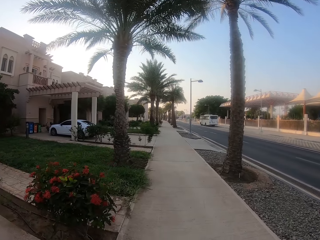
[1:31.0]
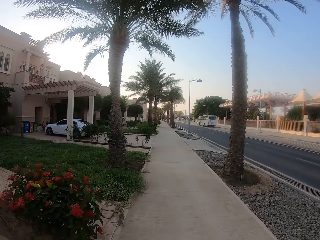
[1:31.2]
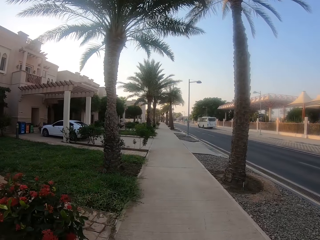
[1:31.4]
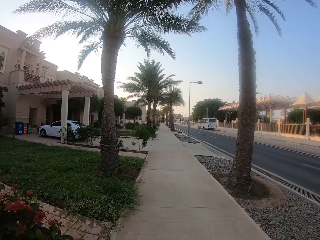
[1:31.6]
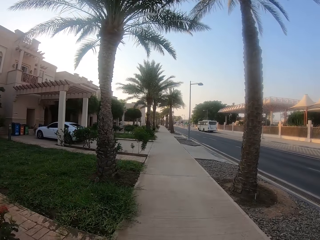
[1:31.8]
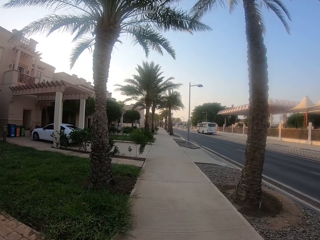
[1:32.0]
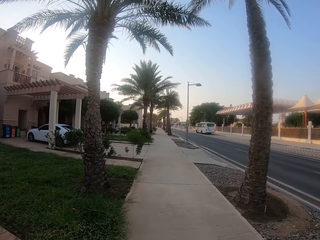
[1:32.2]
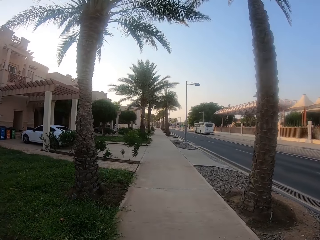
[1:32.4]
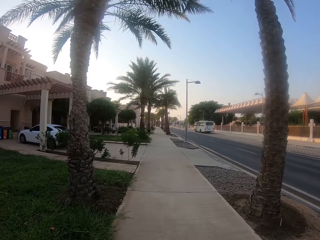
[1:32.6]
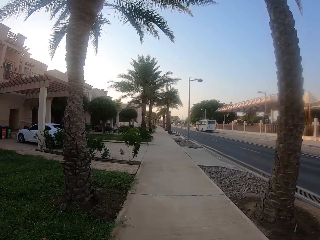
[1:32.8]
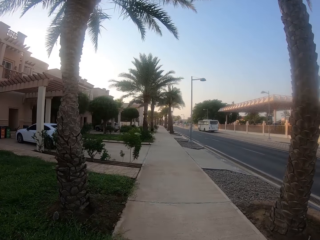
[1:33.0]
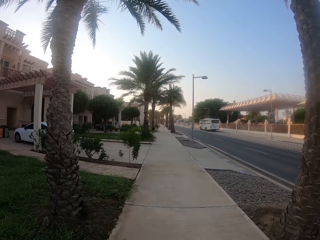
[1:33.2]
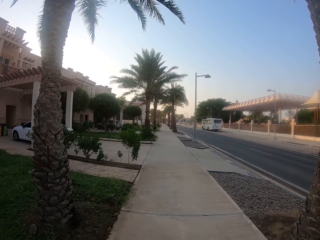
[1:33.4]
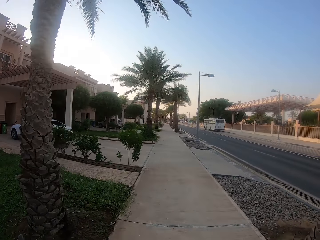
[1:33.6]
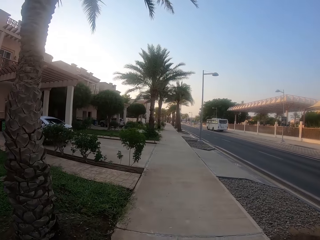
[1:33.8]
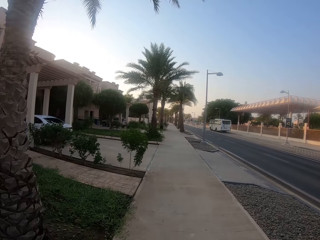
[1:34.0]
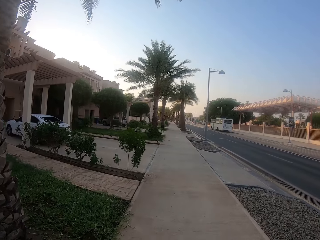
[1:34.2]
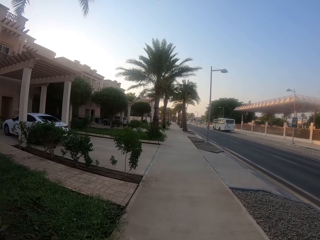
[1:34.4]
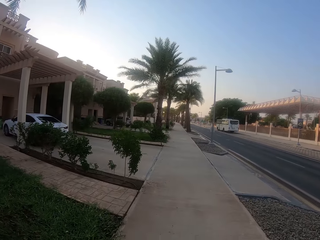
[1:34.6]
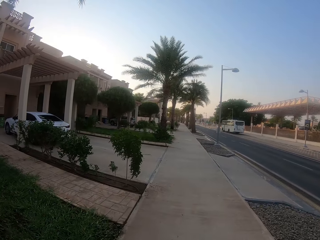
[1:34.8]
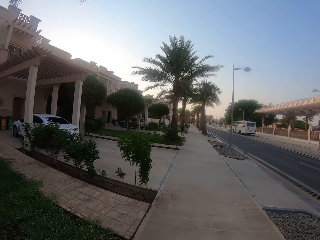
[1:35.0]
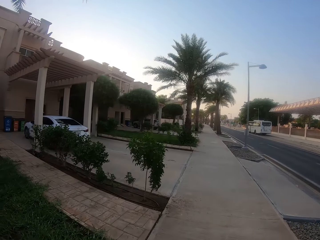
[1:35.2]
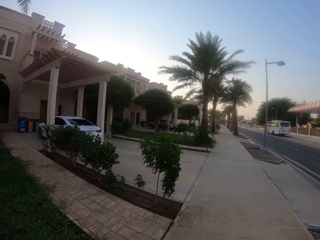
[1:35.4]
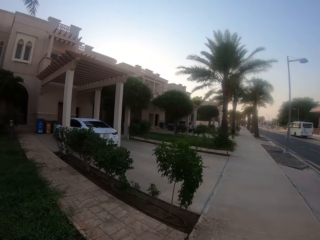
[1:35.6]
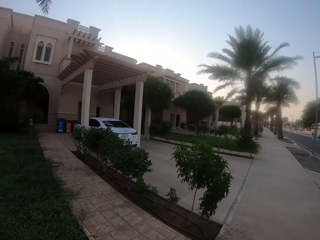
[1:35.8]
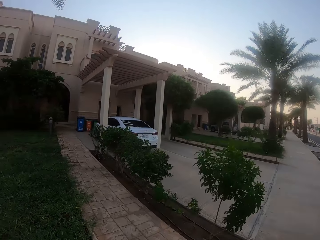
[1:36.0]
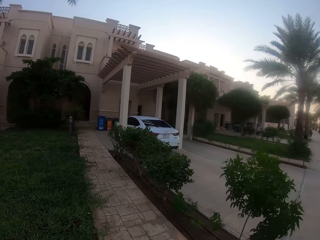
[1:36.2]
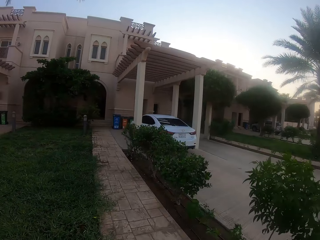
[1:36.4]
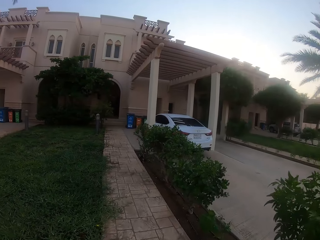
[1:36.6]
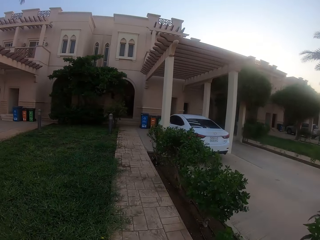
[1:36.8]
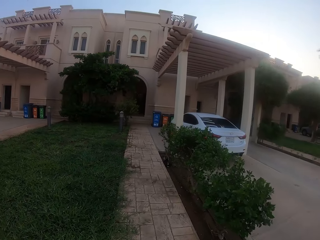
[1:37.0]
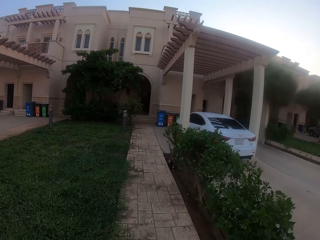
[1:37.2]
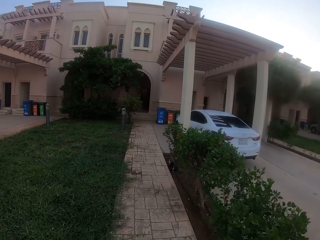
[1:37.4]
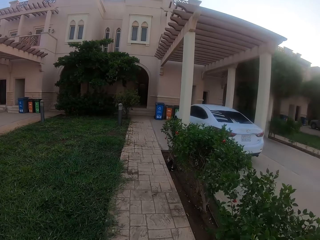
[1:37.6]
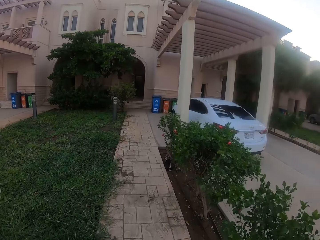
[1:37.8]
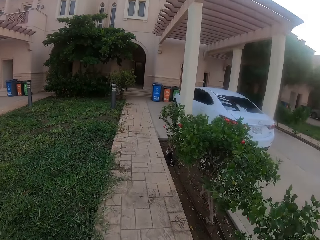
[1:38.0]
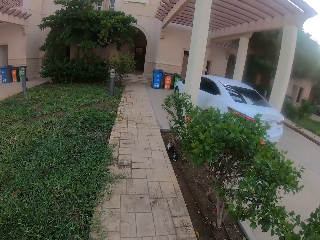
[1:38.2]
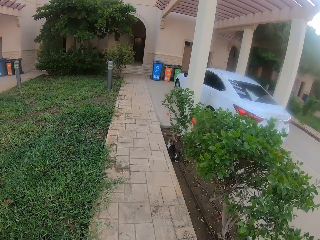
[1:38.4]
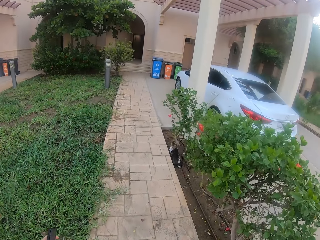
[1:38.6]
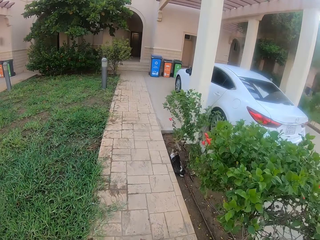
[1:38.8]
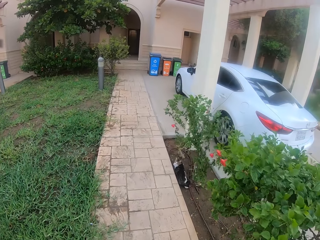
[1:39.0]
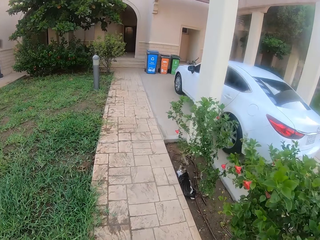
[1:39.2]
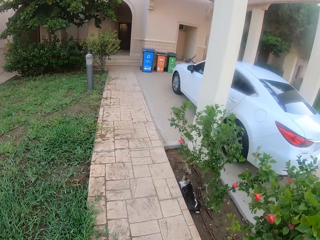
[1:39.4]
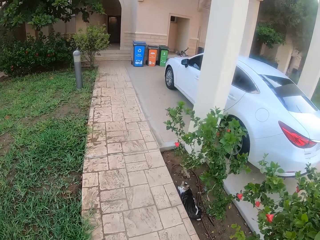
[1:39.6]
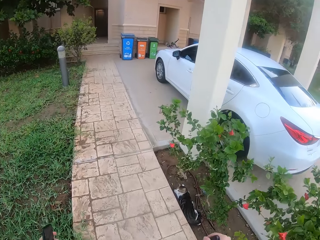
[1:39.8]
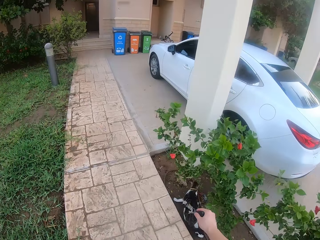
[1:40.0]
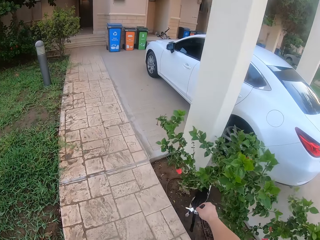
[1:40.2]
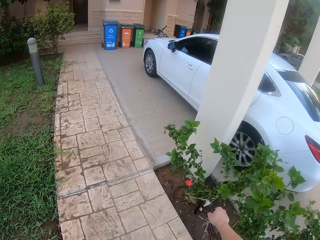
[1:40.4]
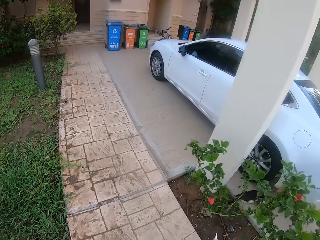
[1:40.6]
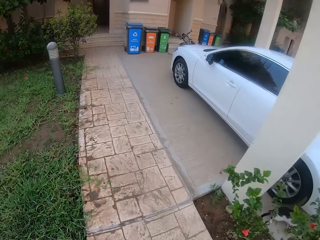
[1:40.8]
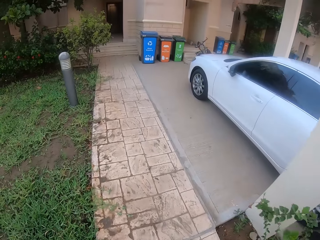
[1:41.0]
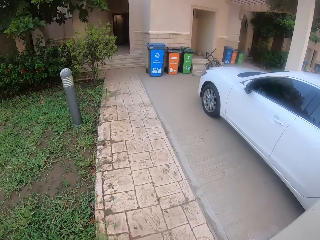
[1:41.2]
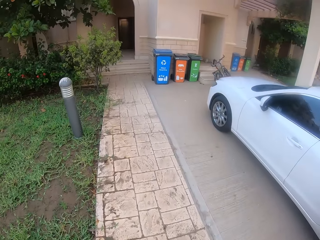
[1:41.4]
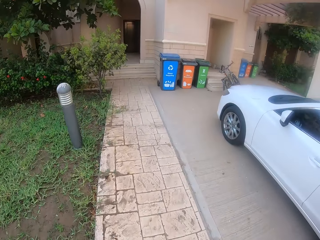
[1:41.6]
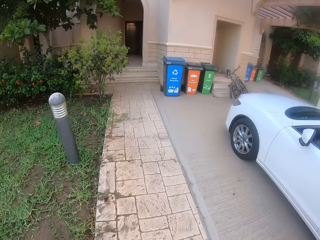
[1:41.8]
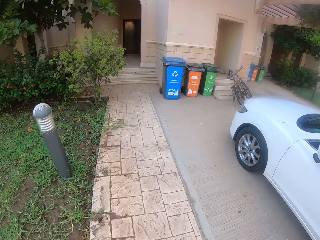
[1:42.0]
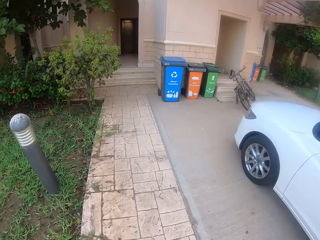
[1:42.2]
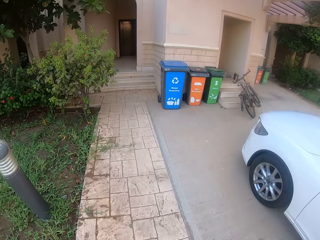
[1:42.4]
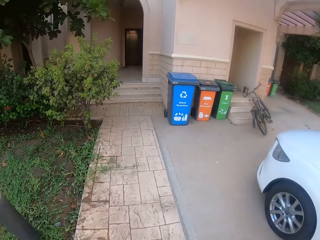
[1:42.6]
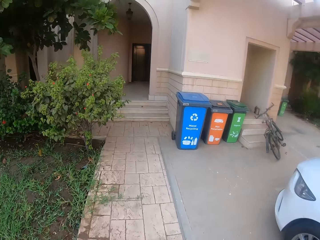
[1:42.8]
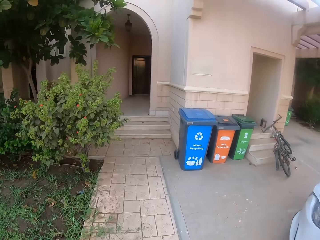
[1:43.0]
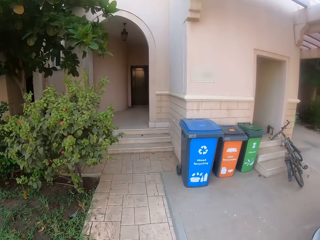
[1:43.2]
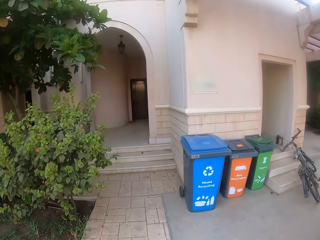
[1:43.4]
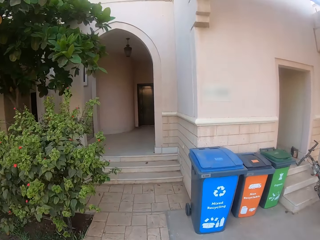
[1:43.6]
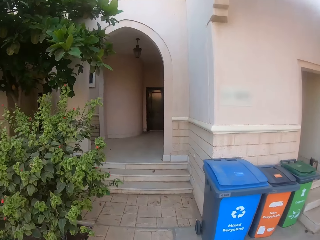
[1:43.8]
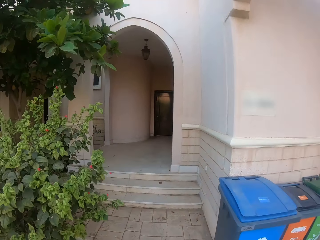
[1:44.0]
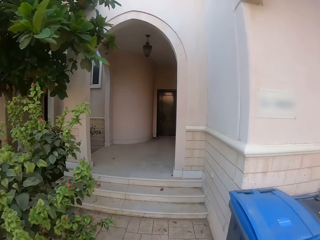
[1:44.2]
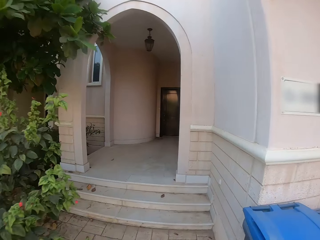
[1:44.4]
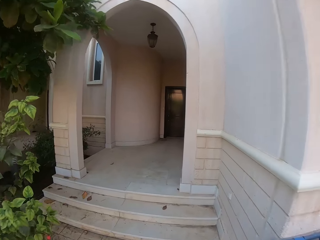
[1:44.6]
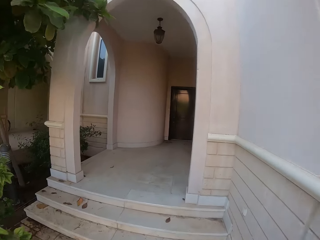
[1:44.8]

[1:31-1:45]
The camera wearer turns left. They walk on the pavement. They walk forward. They throw water to the cat.

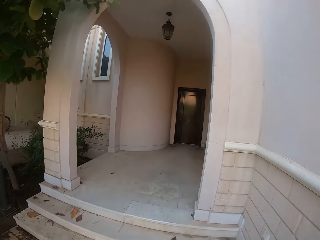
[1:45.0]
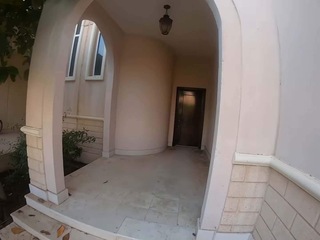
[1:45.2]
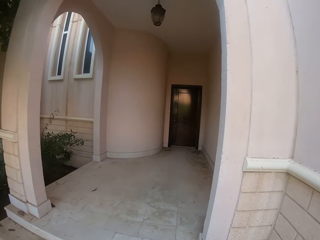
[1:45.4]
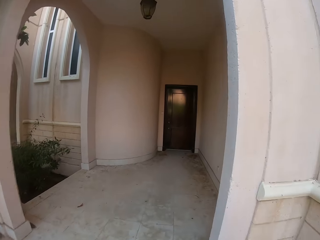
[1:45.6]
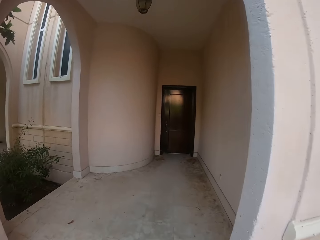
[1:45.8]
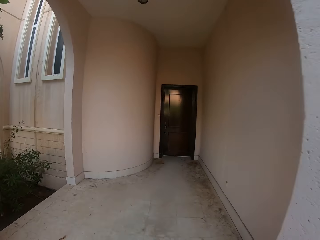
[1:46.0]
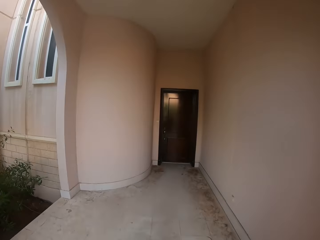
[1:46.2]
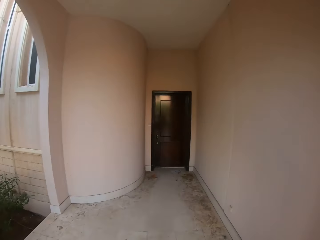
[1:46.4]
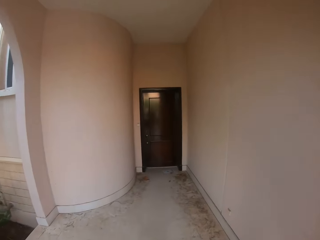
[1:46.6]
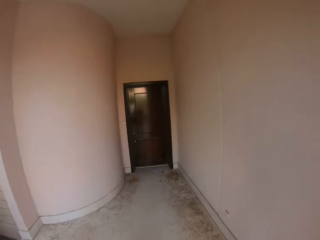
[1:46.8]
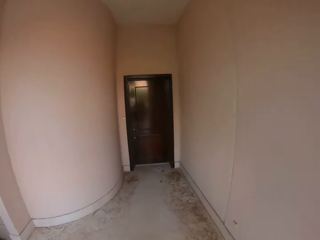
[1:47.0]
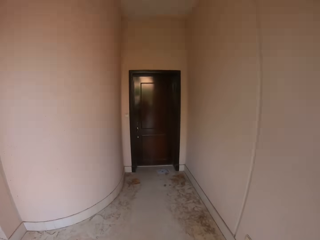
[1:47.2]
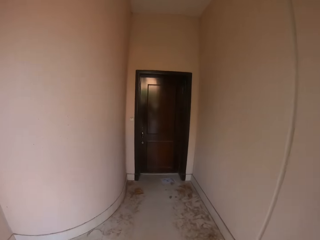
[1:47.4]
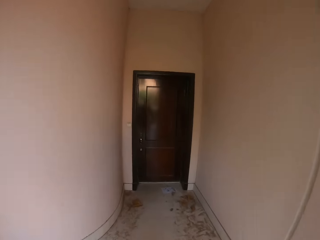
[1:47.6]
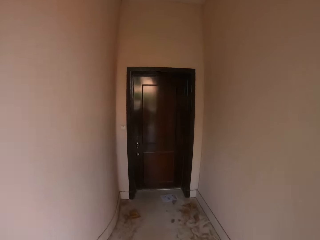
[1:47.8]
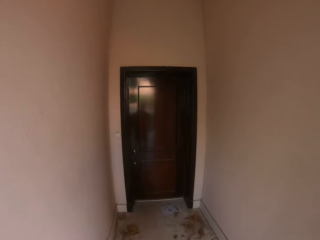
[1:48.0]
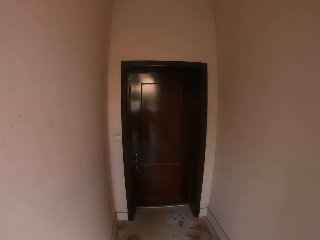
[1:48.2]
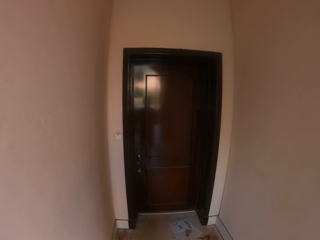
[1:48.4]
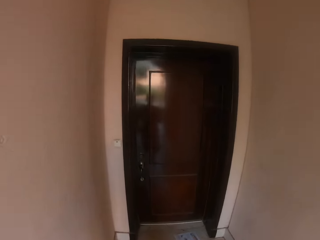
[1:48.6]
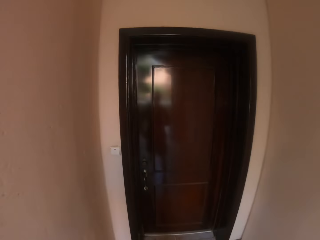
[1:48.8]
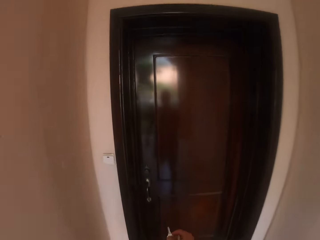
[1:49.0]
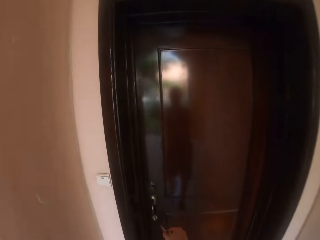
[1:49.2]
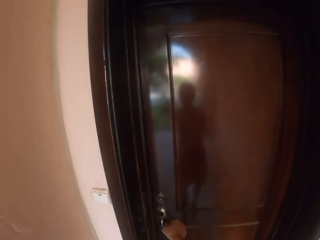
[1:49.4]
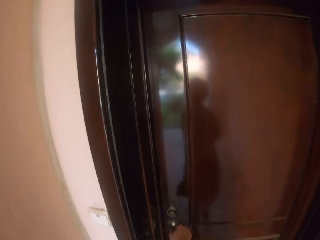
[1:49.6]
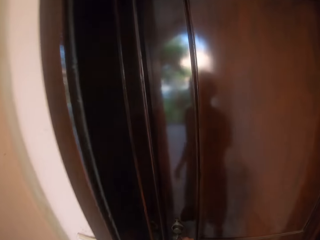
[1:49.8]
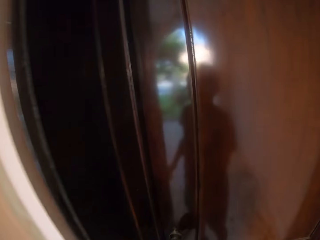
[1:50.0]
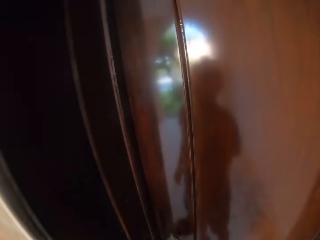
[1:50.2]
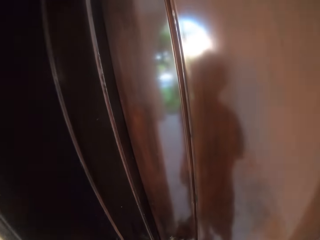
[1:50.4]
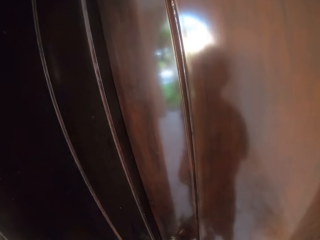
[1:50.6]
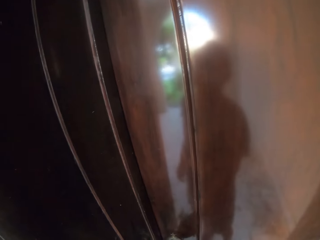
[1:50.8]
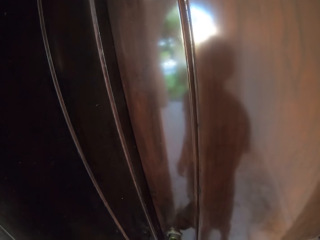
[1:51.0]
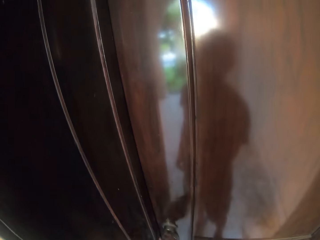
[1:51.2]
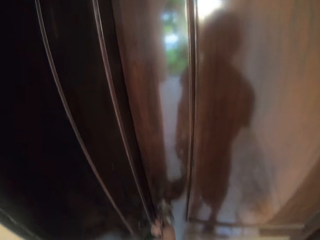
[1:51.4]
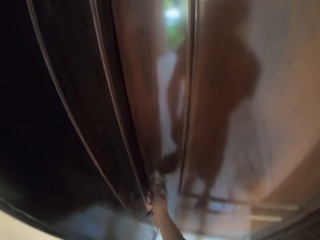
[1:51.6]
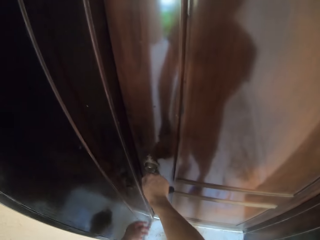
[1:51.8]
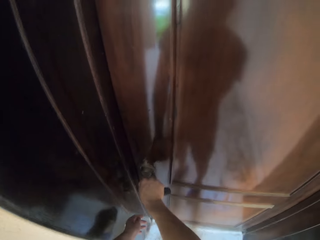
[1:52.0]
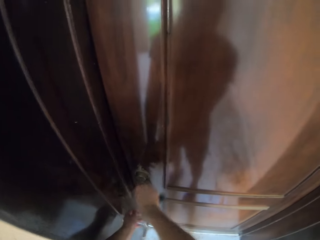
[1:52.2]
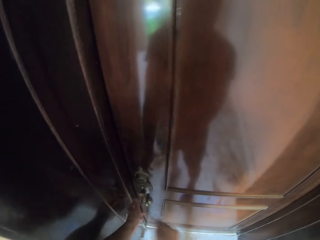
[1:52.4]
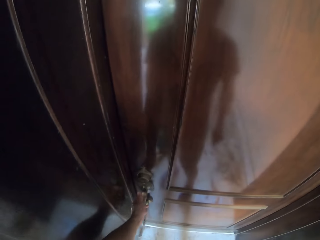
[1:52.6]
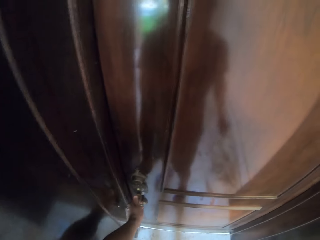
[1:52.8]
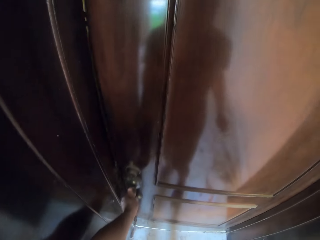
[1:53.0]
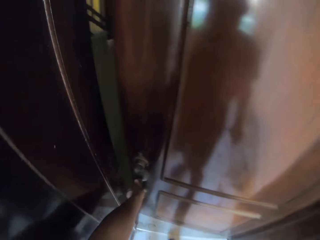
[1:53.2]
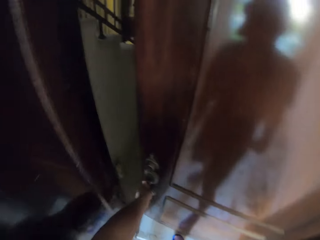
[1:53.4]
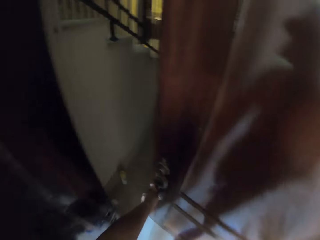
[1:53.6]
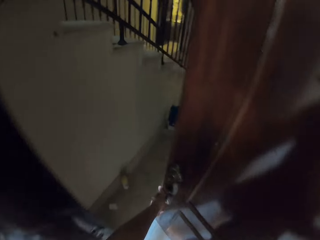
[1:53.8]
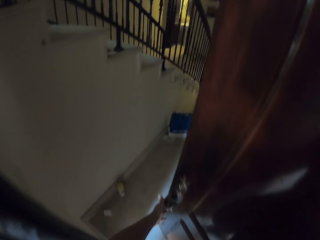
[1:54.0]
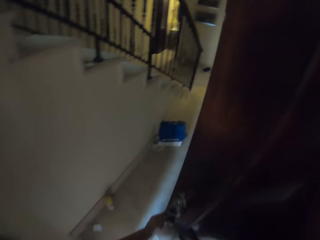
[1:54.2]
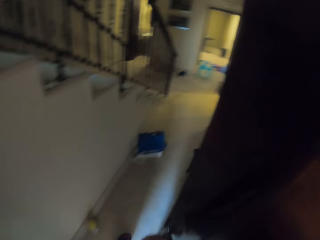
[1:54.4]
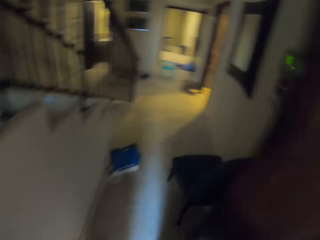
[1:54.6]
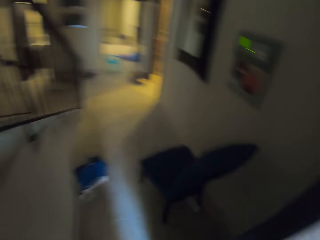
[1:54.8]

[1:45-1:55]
The camera wearer unlocks the door. They open the door using the key.
